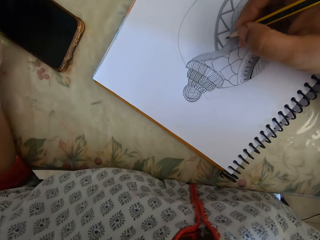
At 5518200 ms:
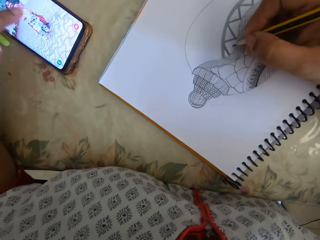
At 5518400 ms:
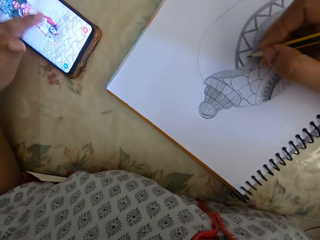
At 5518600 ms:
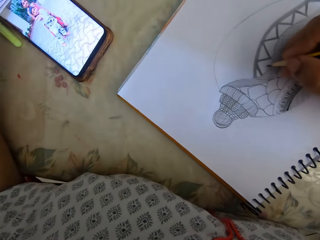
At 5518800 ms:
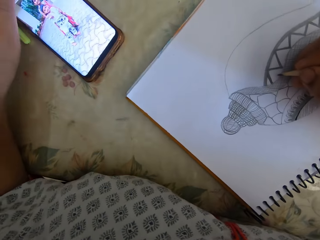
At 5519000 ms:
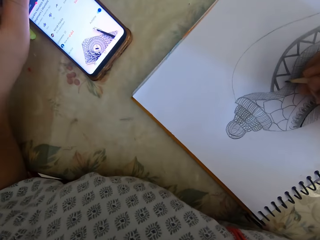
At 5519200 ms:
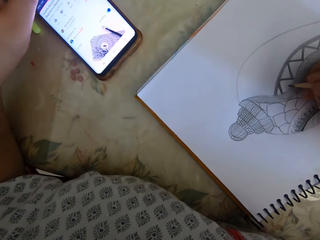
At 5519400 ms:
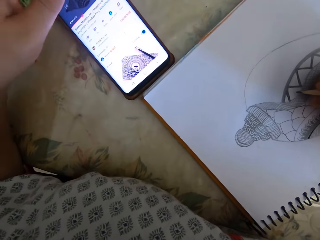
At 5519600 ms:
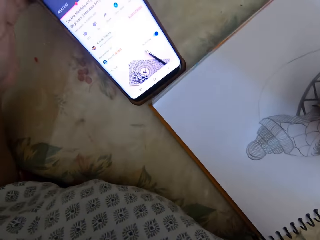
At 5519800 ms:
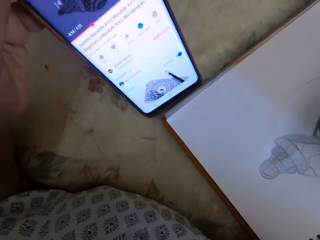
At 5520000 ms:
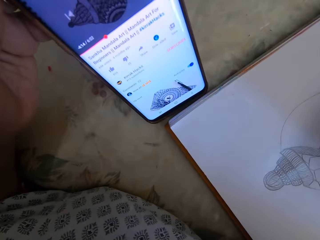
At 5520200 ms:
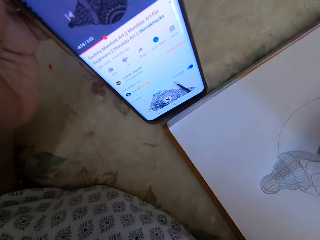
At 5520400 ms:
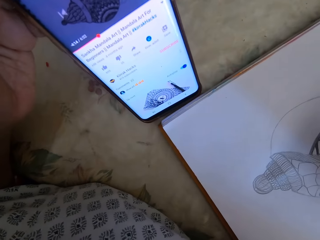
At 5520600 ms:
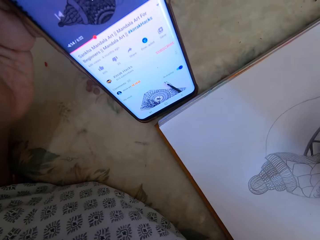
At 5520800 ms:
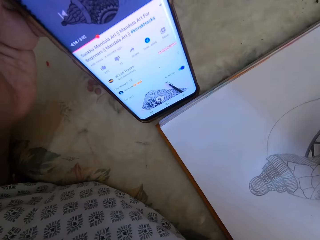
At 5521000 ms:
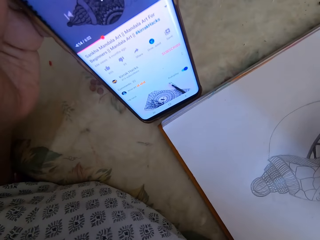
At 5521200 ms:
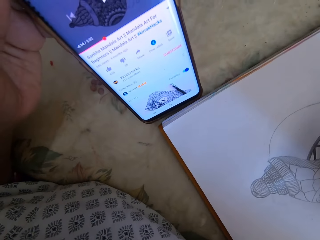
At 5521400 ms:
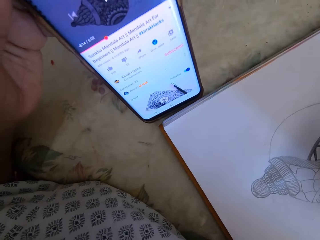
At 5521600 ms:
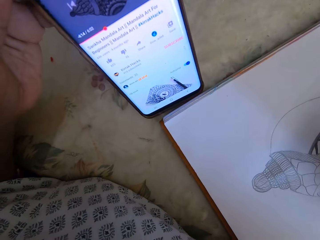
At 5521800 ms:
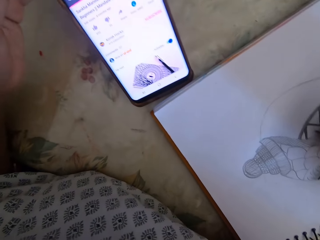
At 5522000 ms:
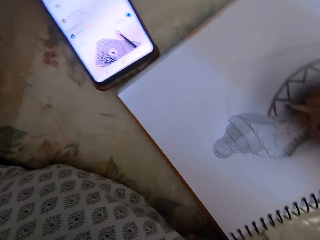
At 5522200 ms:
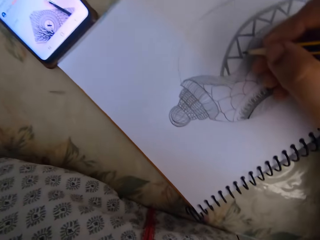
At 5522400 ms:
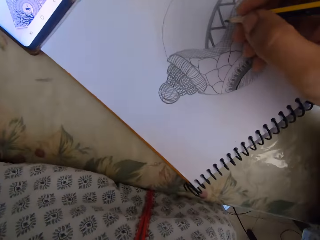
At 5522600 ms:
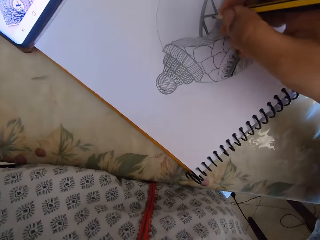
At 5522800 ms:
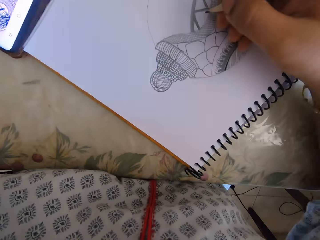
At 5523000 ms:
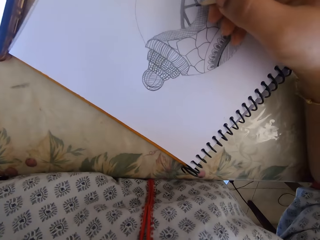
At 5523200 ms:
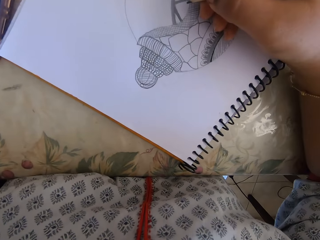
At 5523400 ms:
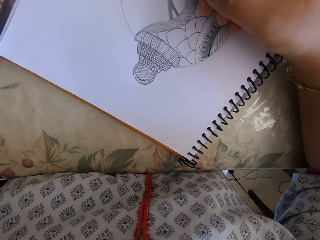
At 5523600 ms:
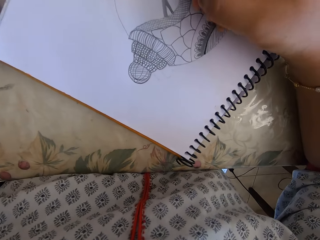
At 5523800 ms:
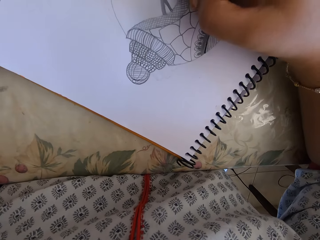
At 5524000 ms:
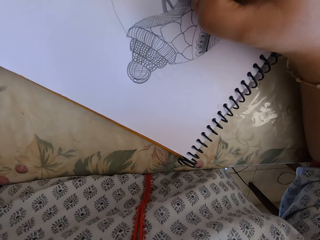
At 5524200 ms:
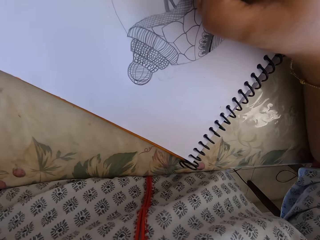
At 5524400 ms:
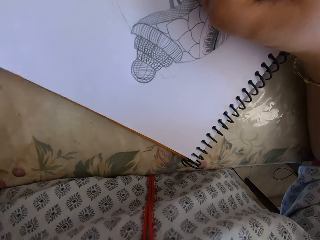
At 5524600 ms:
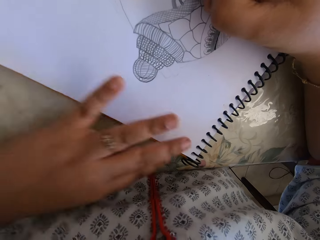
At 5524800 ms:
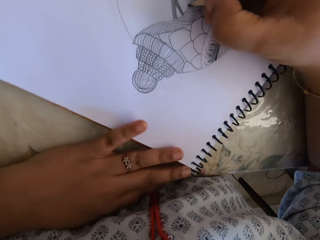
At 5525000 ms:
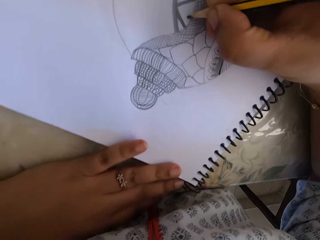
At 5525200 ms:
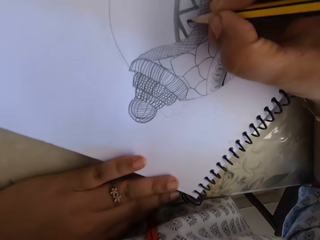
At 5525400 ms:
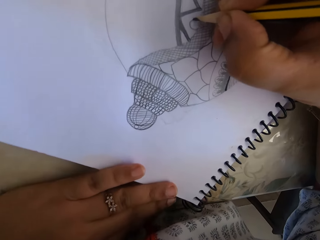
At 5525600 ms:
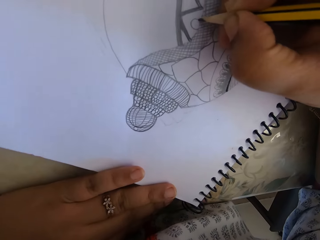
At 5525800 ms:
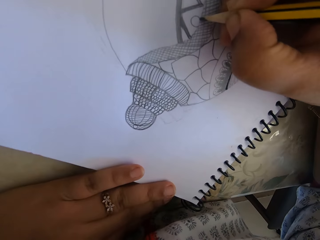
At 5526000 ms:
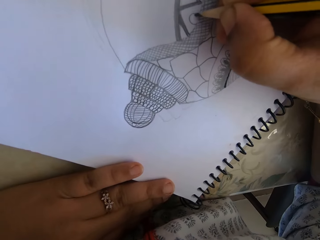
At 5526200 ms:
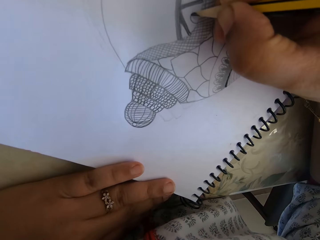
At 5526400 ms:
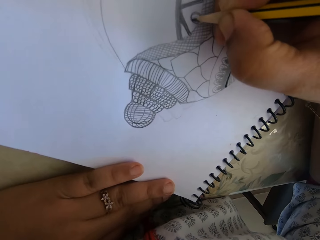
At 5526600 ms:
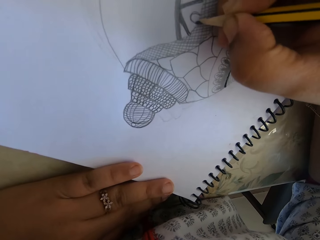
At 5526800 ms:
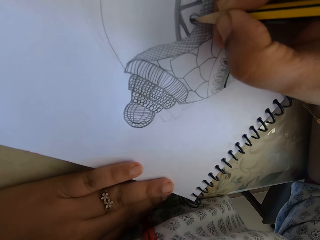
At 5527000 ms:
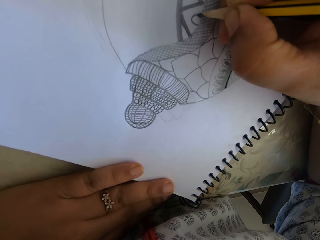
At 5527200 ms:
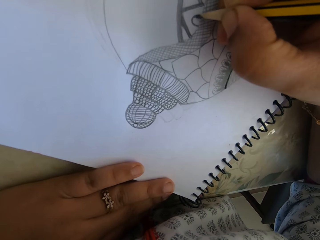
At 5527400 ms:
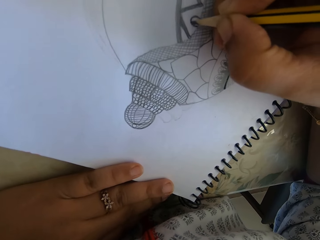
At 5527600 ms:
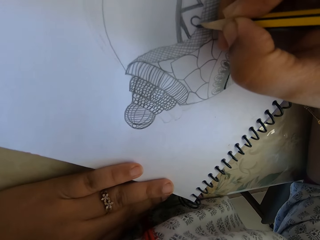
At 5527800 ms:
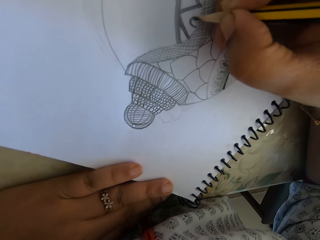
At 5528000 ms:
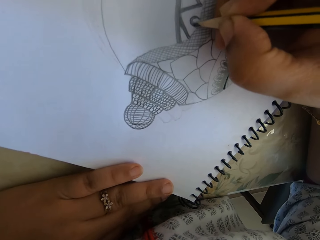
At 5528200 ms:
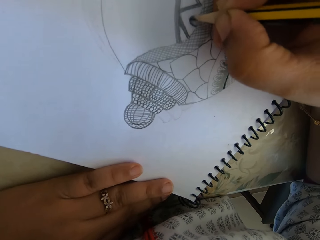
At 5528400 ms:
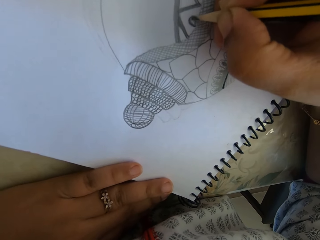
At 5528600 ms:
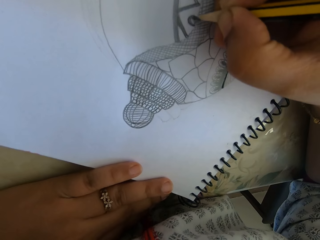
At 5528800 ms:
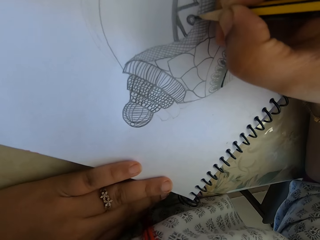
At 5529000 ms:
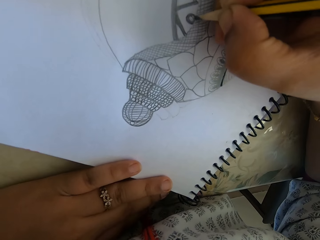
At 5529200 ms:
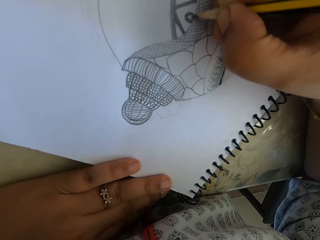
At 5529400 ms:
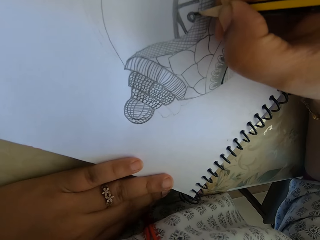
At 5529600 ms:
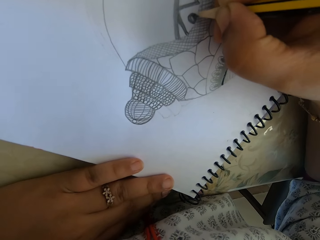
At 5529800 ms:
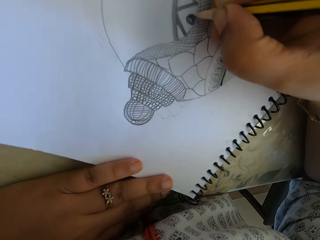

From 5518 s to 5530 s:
The camera wearer scrolls the phone. They look at the phone. They draw a picture.

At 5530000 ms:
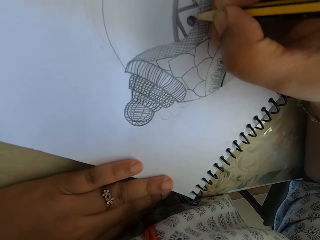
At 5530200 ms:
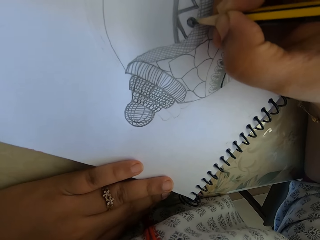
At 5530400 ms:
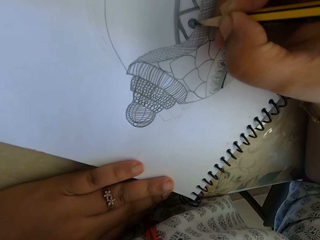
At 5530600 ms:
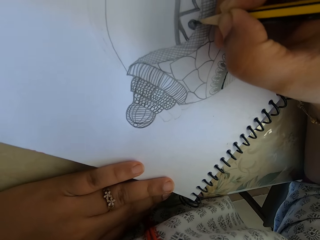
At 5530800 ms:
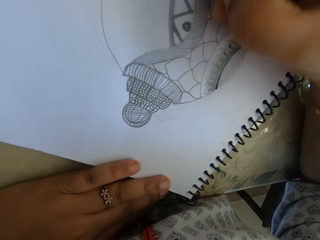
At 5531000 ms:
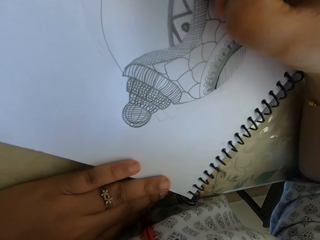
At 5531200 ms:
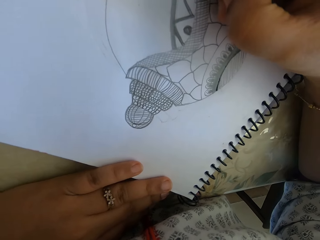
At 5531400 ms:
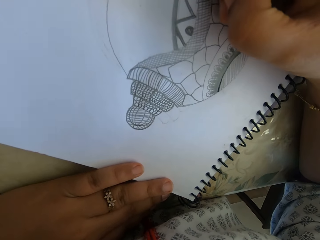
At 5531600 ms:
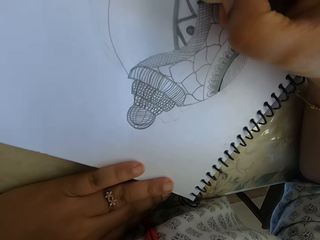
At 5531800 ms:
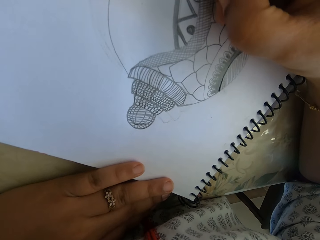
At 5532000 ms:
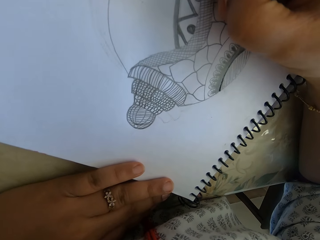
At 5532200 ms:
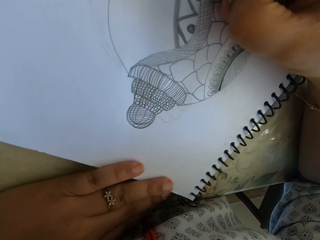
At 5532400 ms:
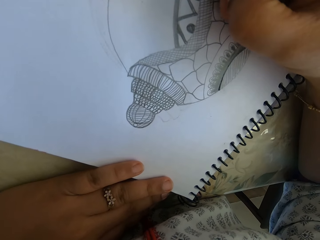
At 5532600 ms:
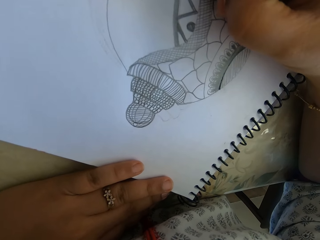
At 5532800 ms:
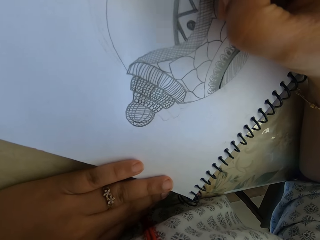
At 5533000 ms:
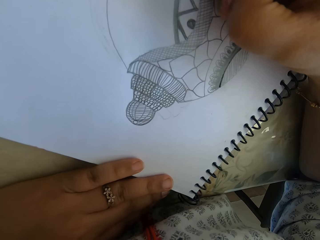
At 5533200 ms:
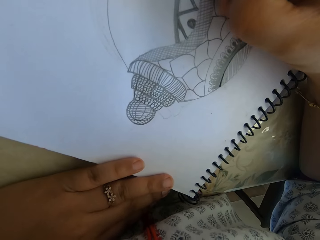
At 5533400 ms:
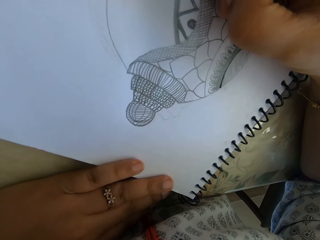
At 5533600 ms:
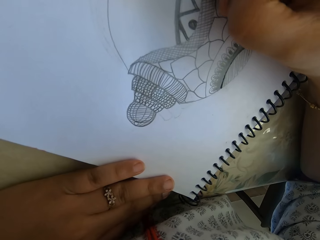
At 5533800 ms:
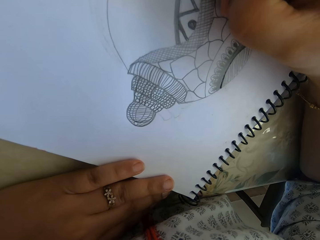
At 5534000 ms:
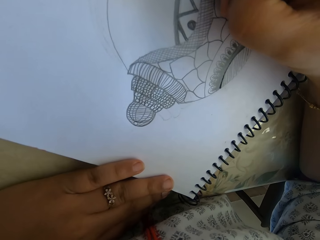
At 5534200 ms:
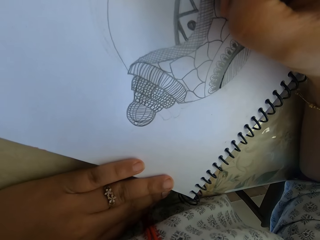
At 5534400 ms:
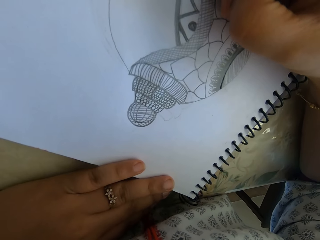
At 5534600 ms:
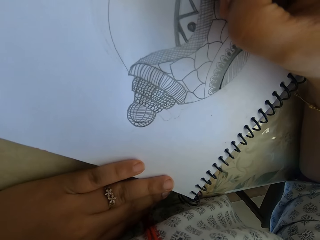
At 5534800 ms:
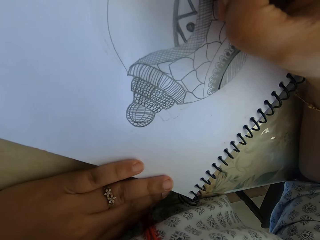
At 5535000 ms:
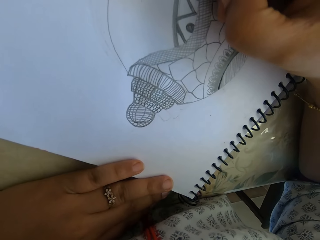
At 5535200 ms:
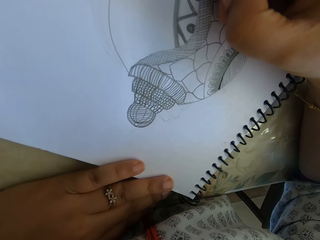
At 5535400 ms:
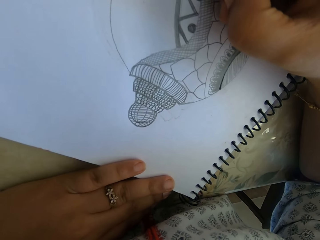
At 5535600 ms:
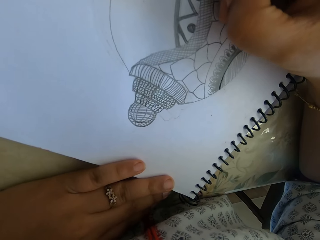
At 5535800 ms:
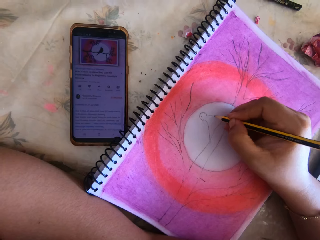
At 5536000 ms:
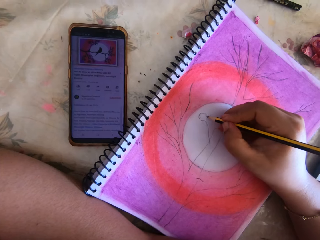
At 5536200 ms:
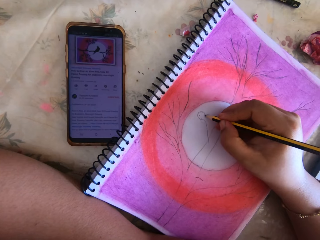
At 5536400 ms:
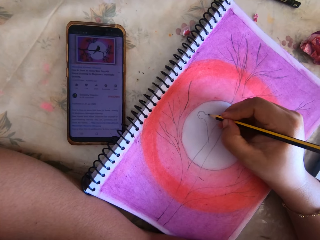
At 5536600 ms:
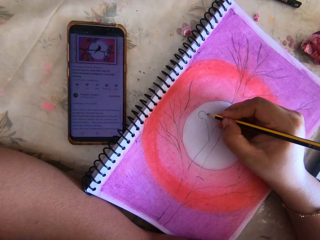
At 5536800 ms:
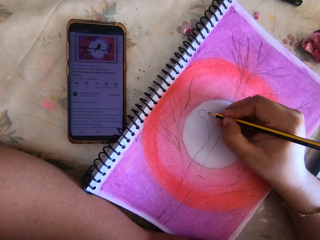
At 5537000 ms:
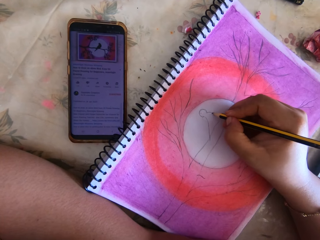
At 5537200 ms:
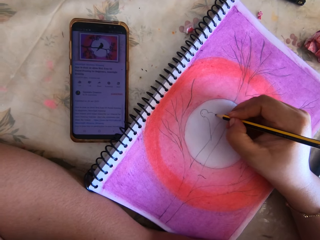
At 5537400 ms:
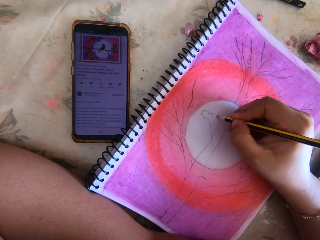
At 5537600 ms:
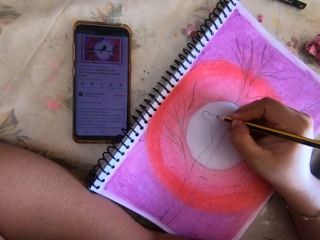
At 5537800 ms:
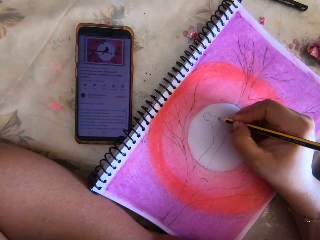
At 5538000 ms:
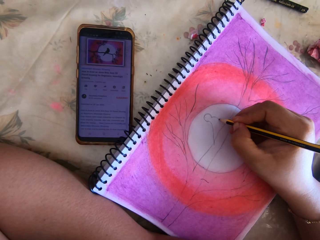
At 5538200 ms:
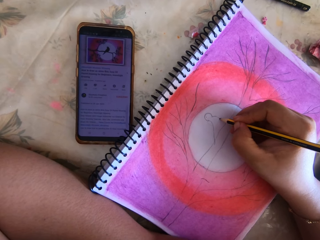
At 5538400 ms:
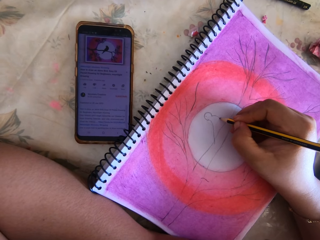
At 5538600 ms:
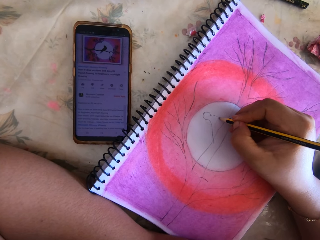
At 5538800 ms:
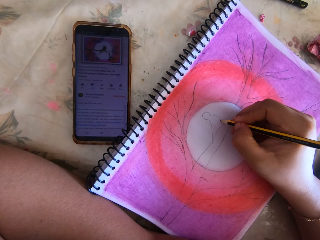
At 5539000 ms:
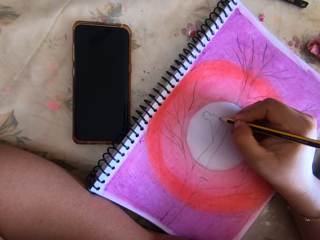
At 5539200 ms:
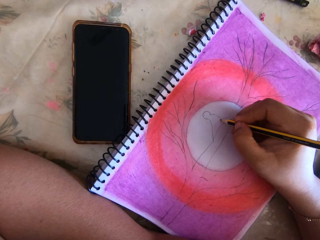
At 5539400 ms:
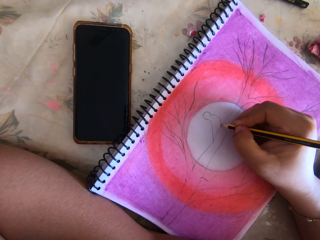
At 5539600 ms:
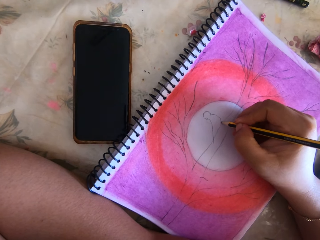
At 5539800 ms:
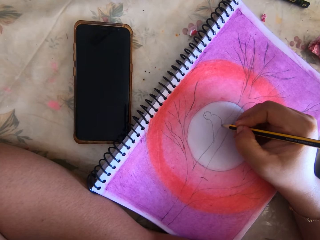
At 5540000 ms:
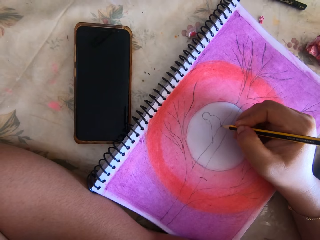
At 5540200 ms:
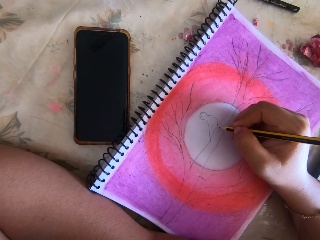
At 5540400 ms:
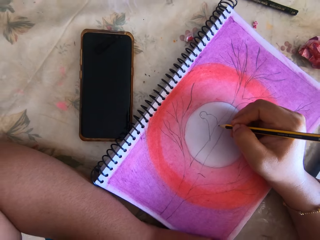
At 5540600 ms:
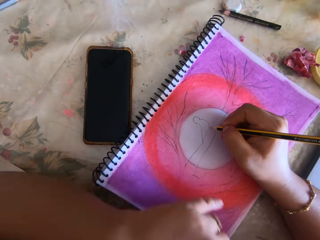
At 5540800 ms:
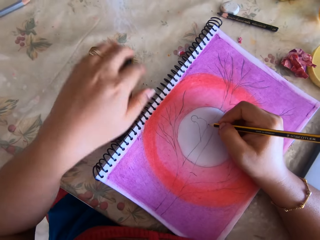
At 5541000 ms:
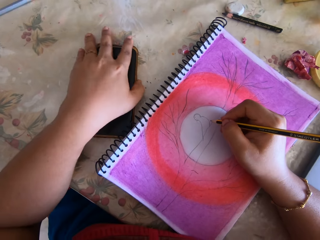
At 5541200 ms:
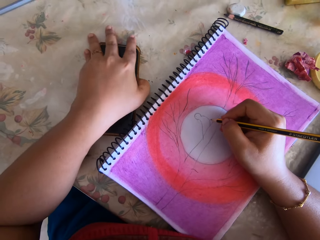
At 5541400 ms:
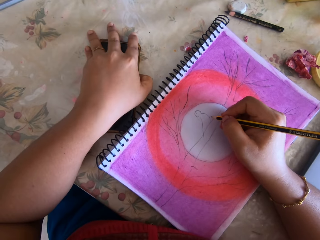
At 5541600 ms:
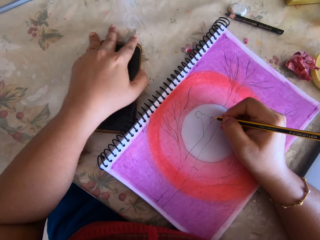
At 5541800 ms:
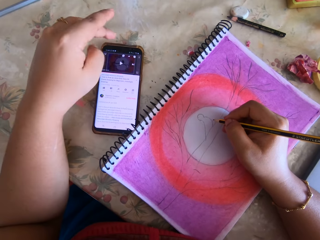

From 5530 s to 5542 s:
A person writes.
